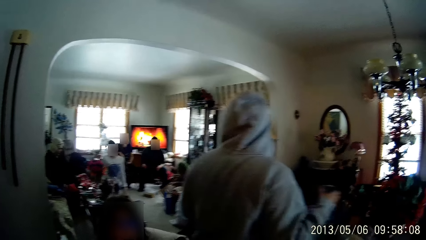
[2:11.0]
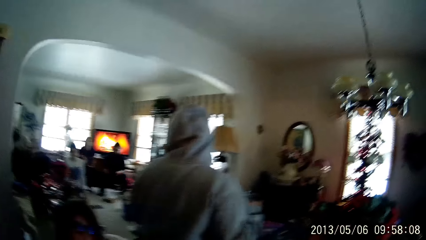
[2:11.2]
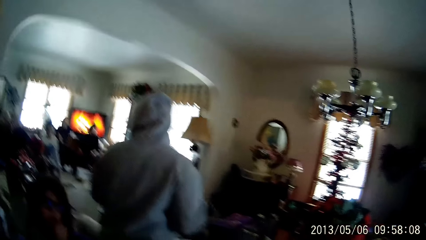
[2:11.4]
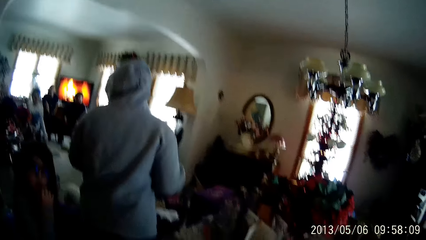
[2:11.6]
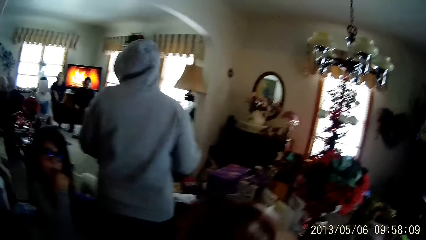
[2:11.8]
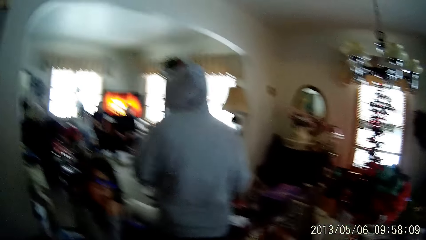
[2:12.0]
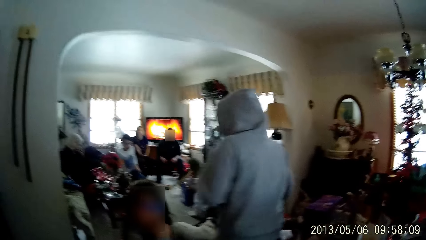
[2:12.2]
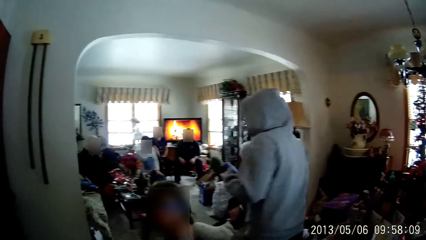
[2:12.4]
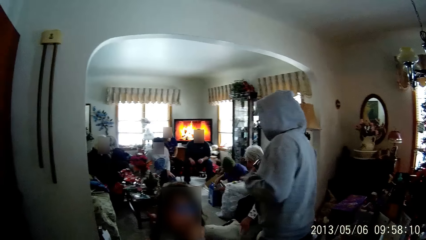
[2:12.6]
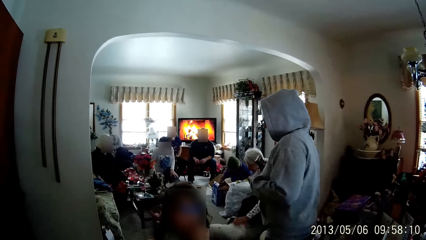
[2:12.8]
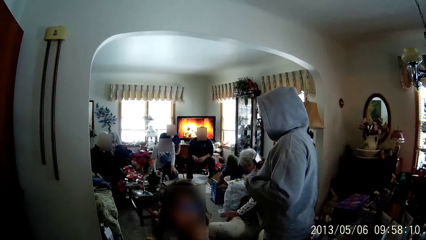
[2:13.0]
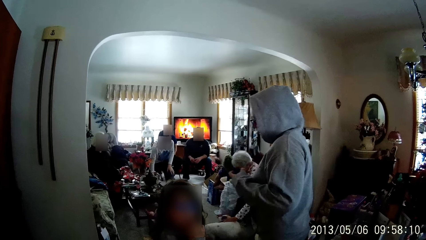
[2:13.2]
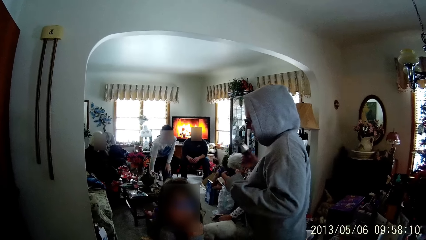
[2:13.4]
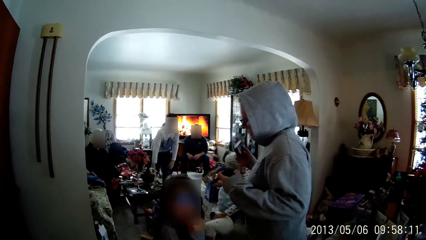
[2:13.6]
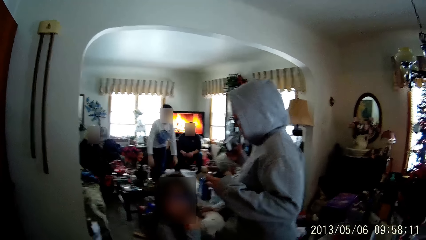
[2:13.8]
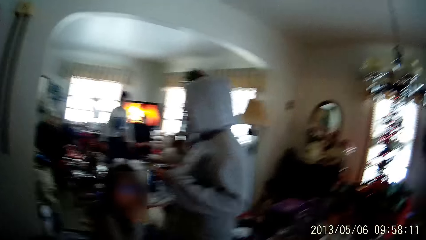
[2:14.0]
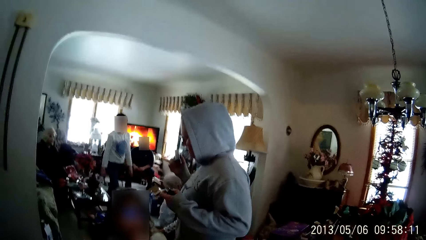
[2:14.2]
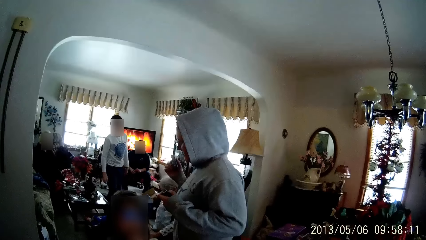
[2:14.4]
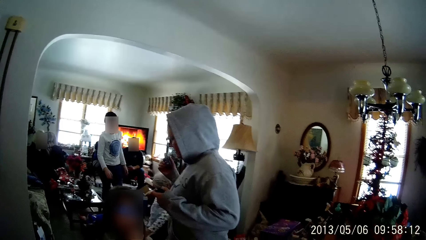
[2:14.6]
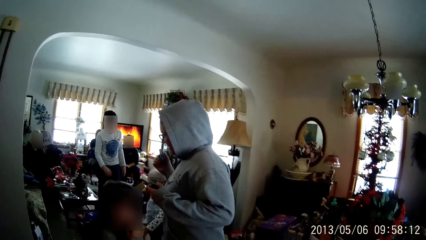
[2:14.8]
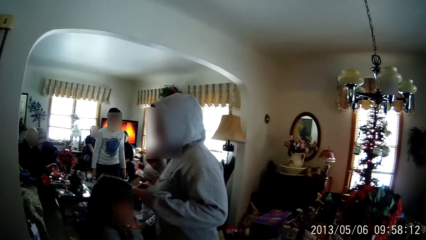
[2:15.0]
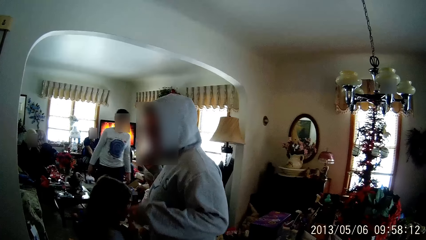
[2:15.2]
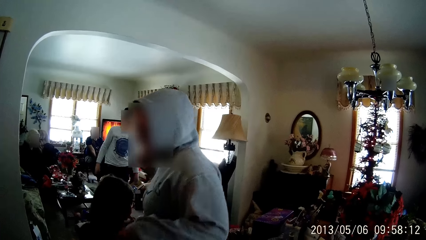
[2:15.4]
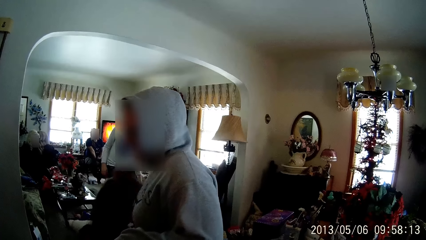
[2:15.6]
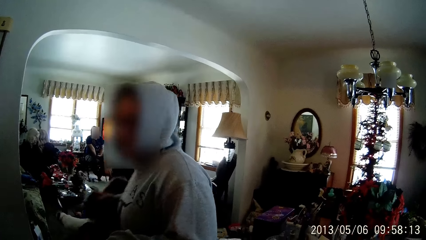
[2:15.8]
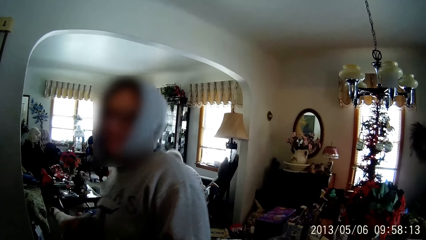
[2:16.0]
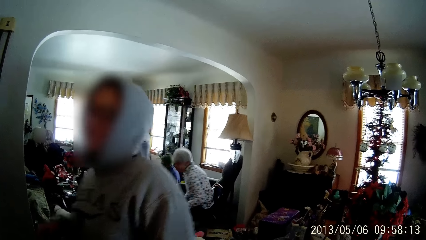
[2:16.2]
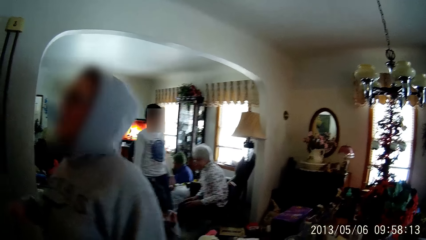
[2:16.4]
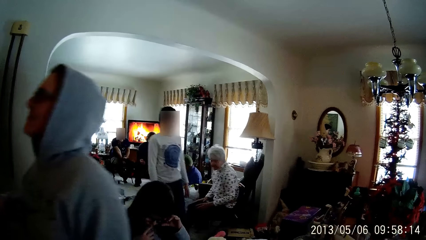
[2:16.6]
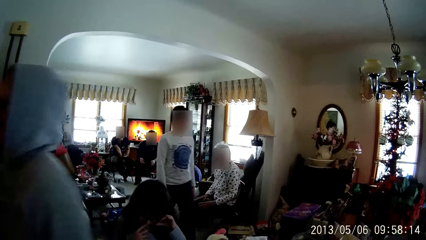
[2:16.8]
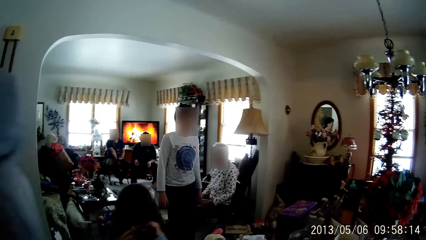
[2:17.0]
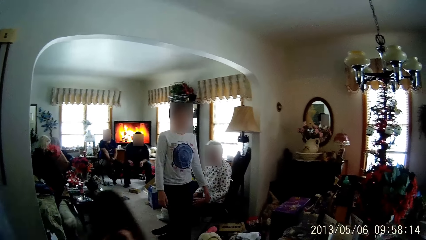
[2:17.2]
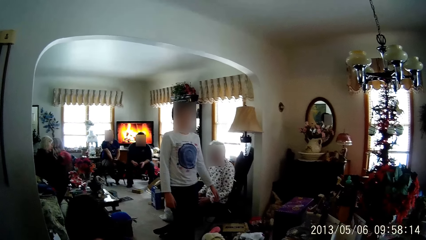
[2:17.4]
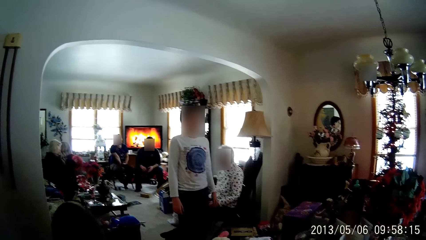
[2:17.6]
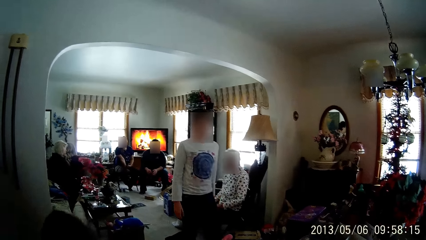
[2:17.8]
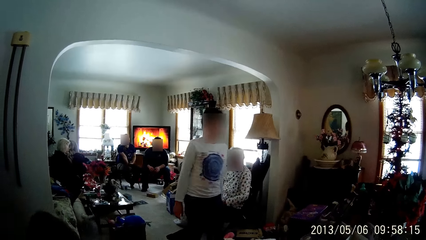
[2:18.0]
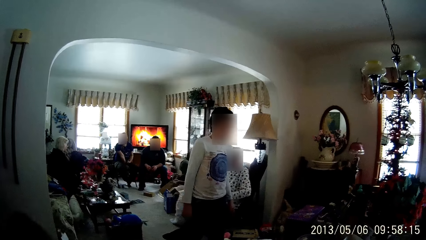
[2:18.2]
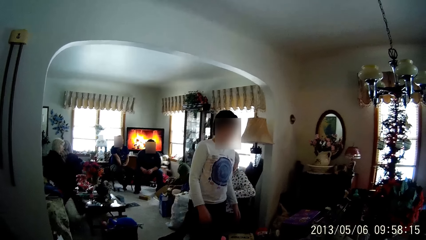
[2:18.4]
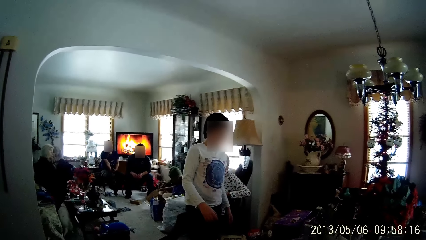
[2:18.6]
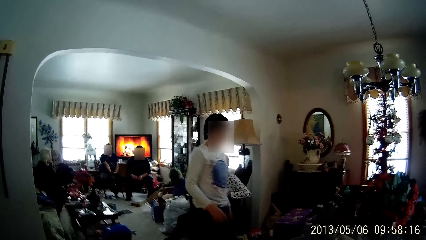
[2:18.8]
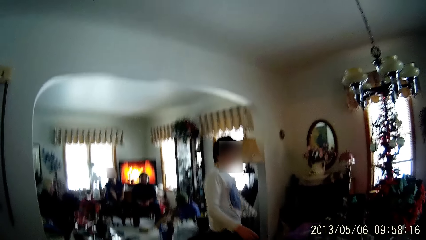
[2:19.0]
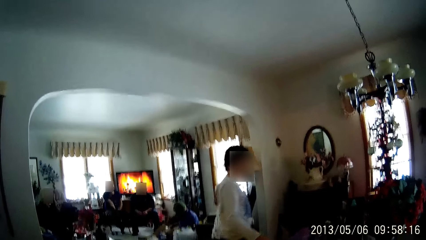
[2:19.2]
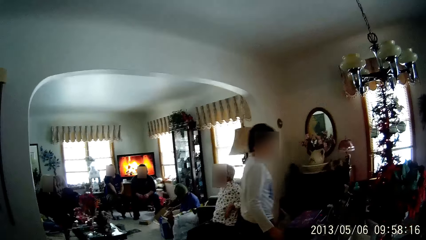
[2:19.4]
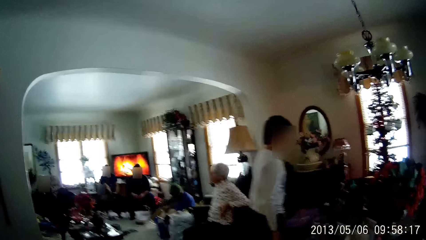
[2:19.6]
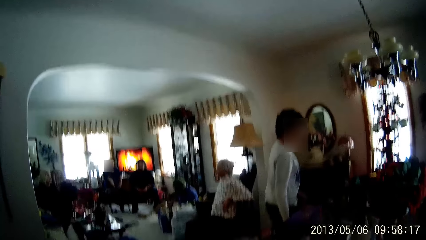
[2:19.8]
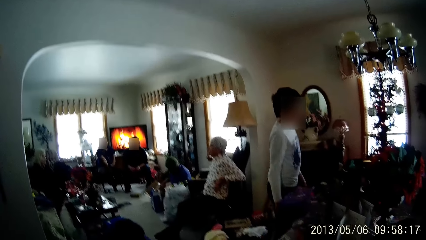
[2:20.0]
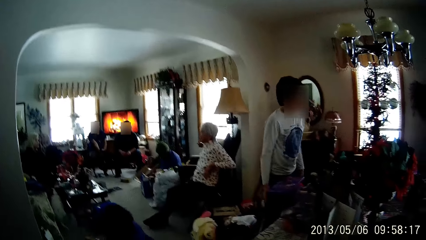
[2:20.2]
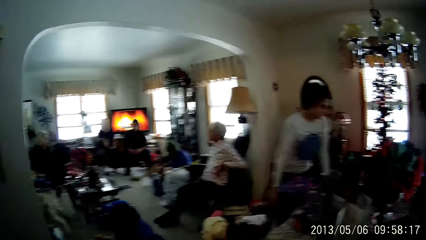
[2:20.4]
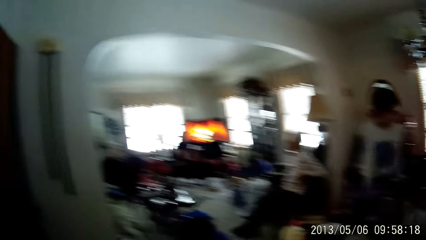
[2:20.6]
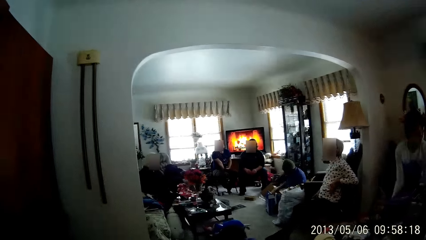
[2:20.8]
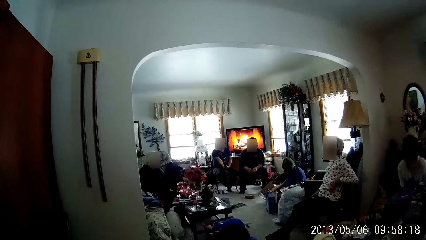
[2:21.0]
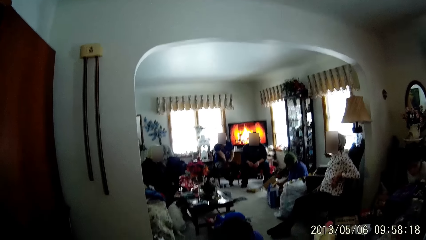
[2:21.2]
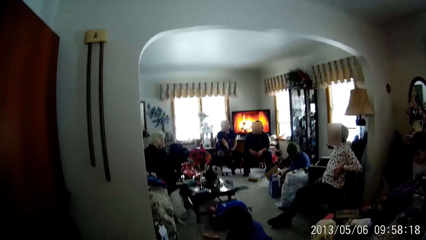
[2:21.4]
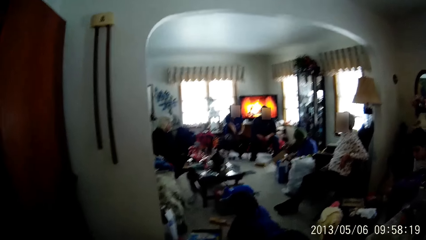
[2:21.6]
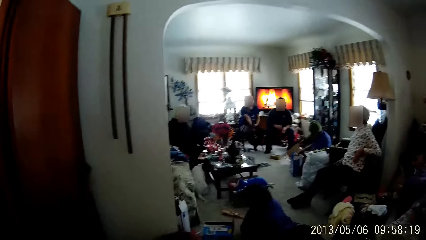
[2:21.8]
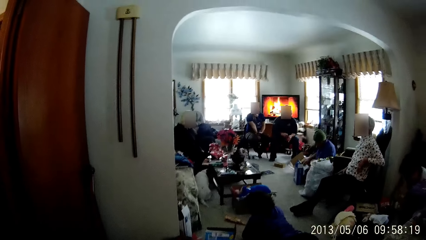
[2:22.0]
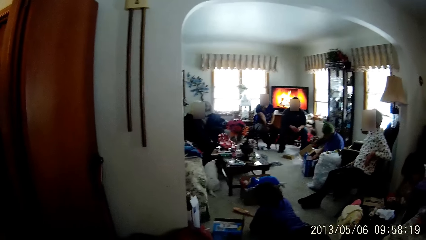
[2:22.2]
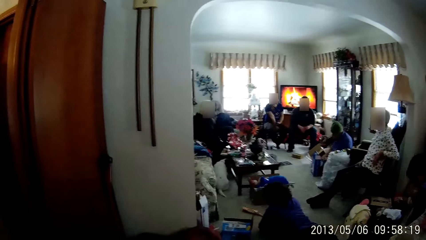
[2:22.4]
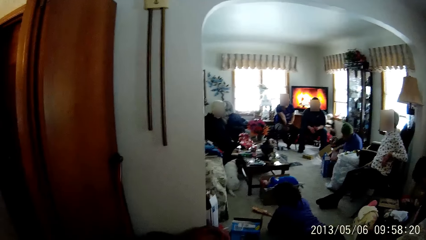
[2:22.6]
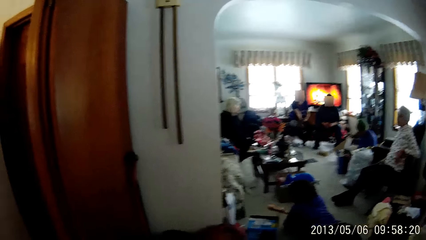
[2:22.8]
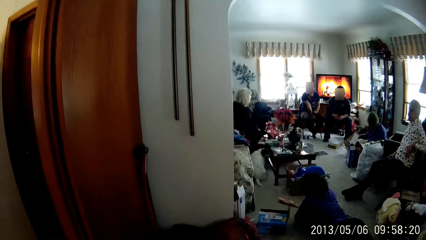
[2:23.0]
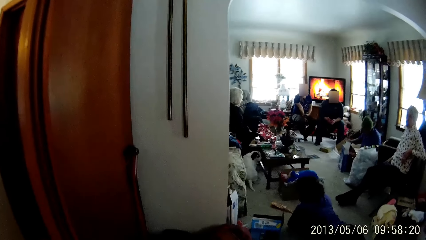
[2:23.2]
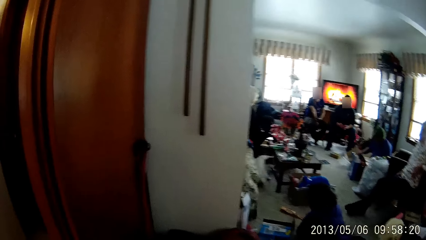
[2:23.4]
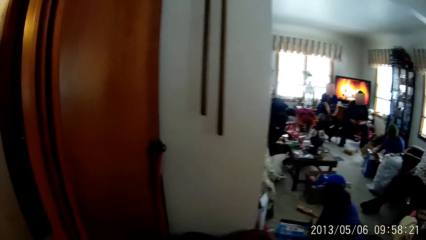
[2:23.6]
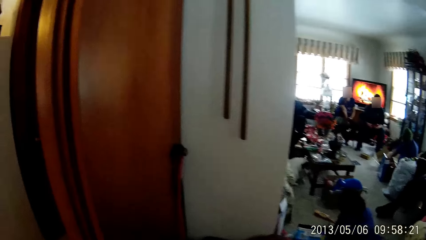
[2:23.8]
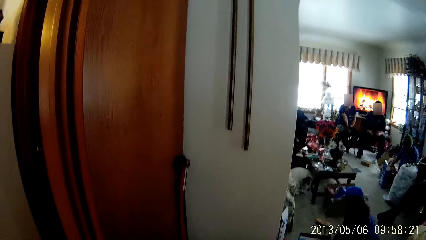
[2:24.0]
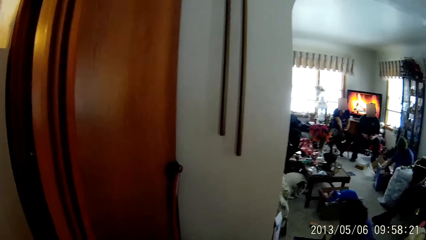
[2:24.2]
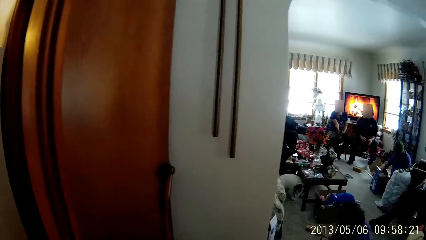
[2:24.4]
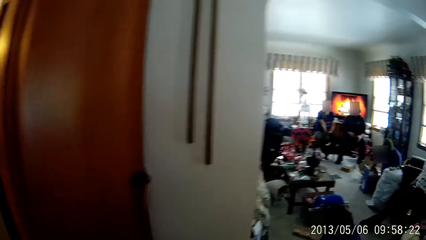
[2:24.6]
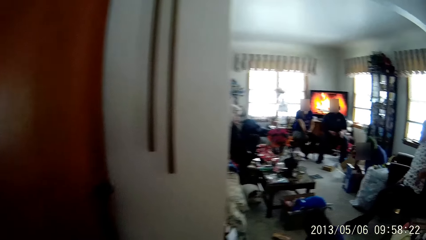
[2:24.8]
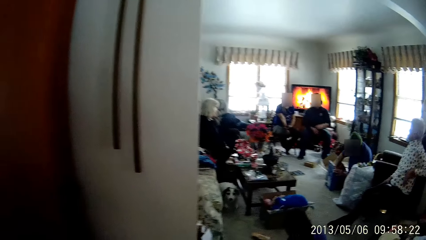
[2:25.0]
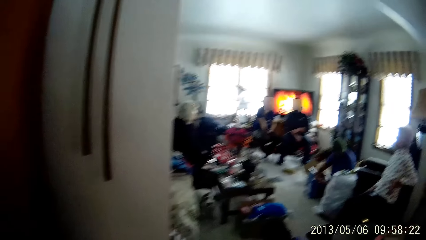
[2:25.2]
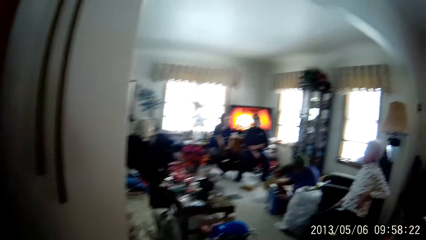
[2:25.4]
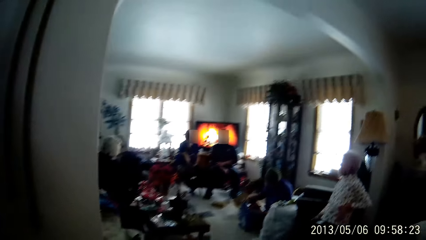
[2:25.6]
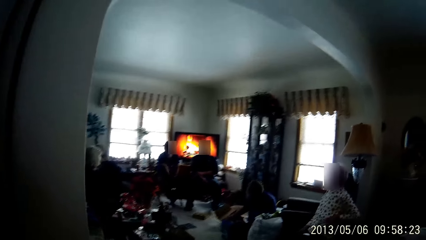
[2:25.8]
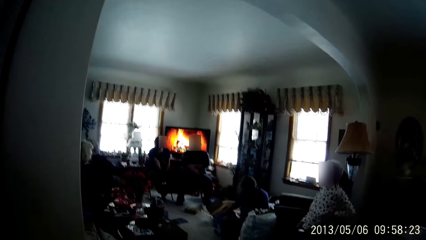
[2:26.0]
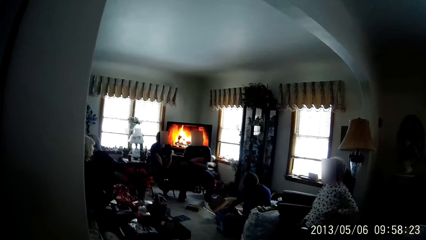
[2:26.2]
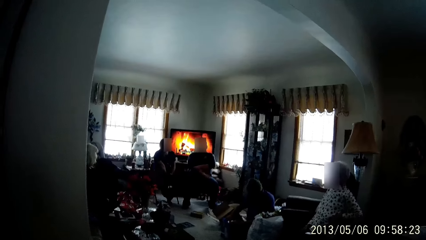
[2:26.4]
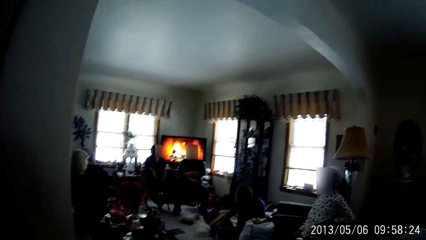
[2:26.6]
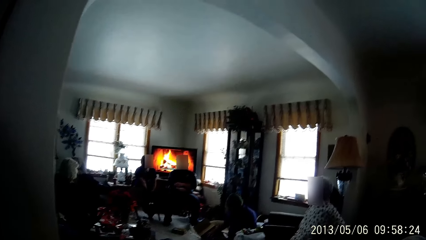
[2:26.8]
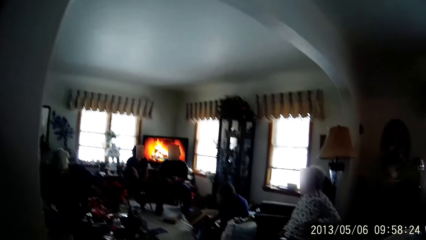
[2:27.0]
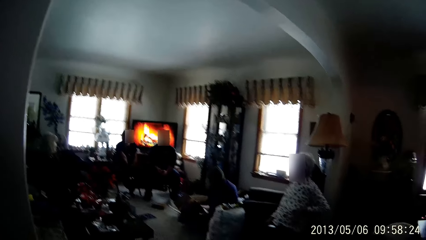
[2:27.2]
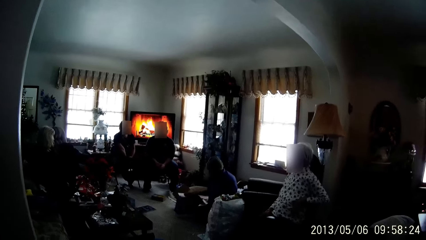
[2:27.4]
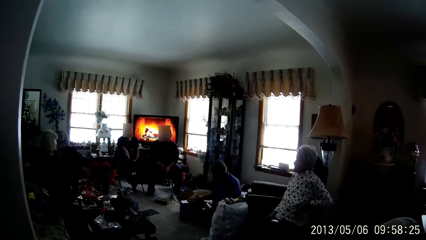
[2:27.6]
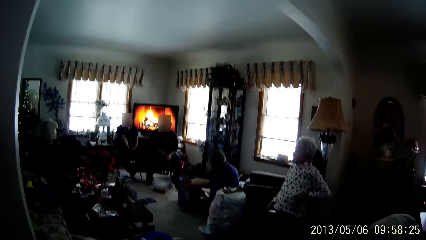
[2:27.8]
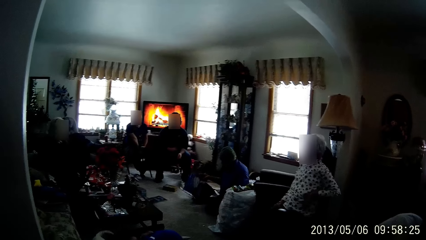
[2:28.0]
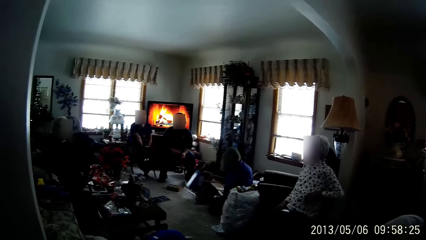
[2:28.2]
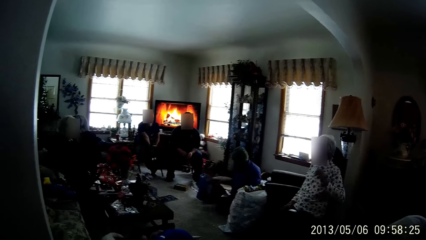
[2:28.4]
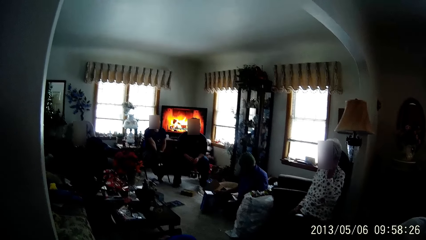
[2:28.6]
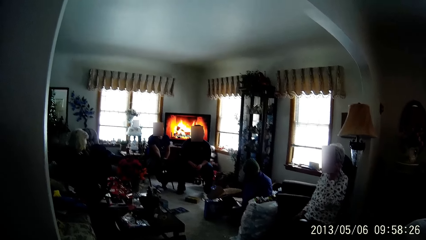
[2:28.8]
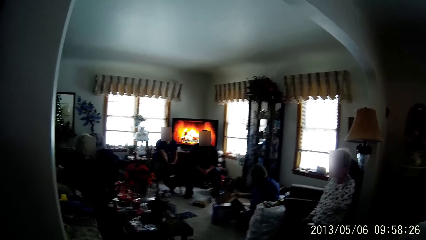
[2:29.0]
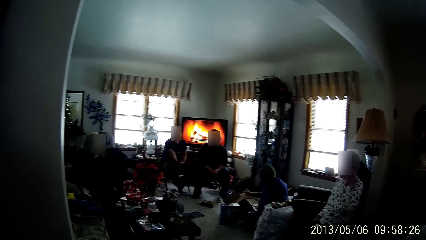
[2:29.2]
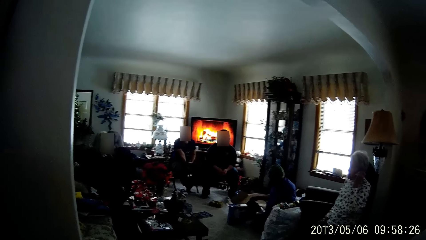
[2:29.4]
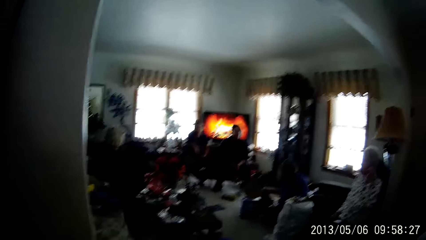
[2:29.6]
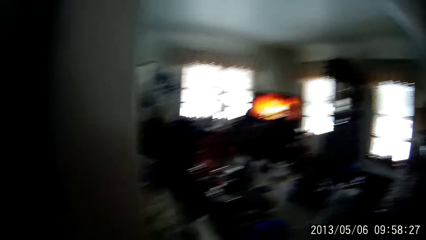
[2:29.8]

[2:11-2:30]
The woman holds a black box with her left hand. The camera wearer drops a cup in her left hand. A man rubs the body of a dog. The woman plays with the box in her left hand. Another woman walks towards the table of gifts. The first woman walks past the camera wearer out of the living room. Another woman lifts an orange poly bag from the floor. A child walks past the camera wearer out of the living room. The woman drops the orange poly bag to the floor. Another man arranges his shirt sleeves with both hands and arranges the cartons on the floor.
